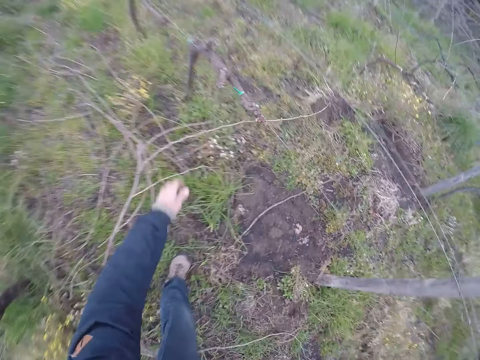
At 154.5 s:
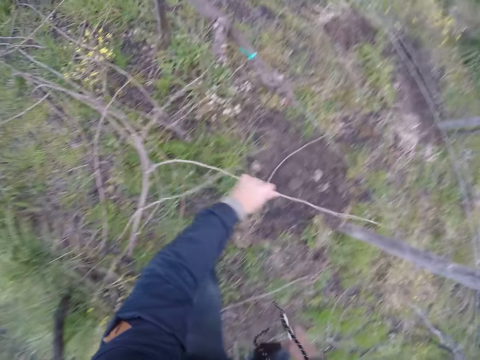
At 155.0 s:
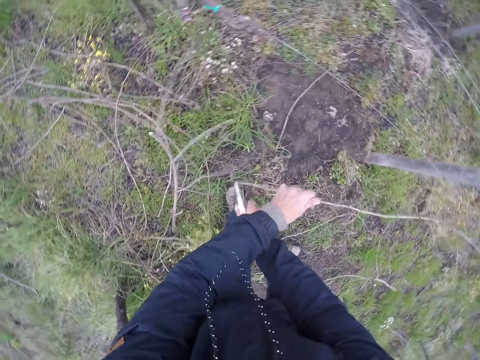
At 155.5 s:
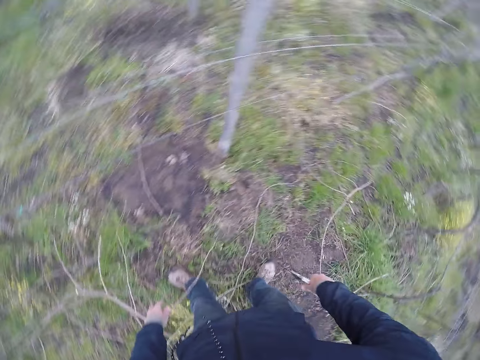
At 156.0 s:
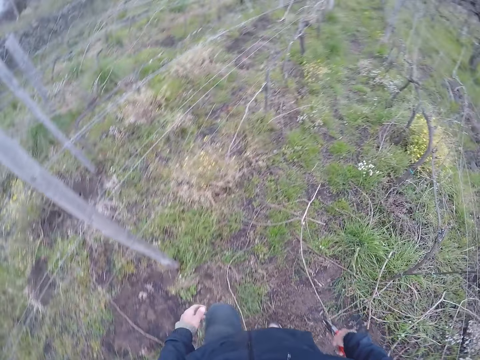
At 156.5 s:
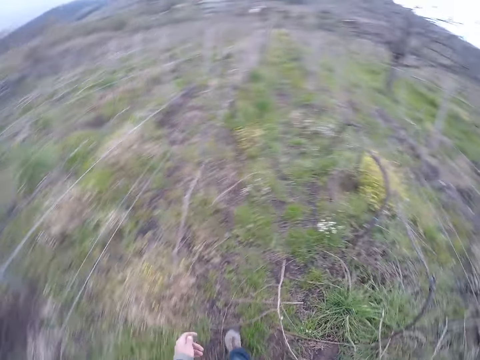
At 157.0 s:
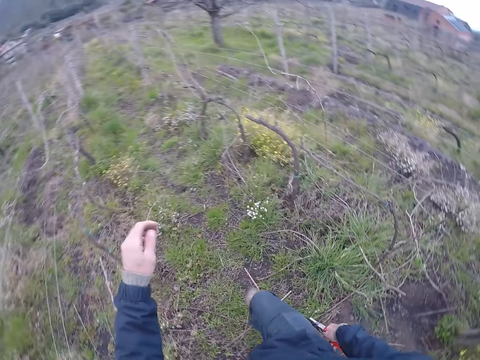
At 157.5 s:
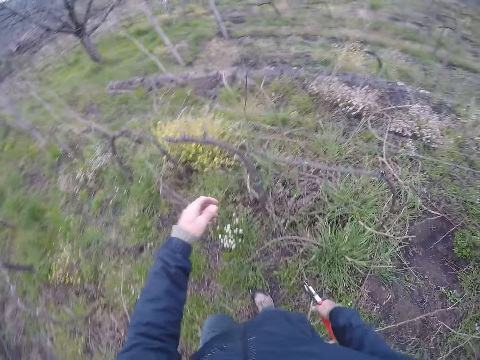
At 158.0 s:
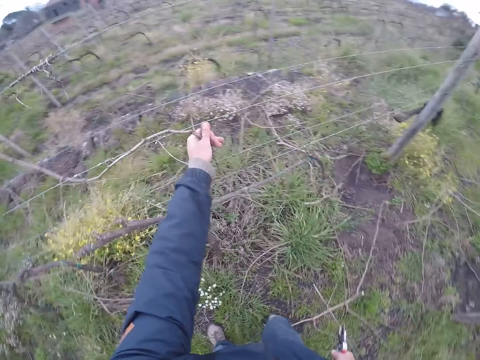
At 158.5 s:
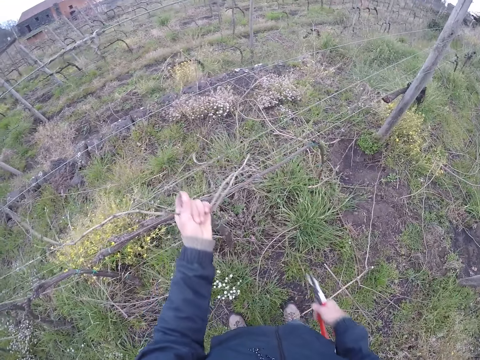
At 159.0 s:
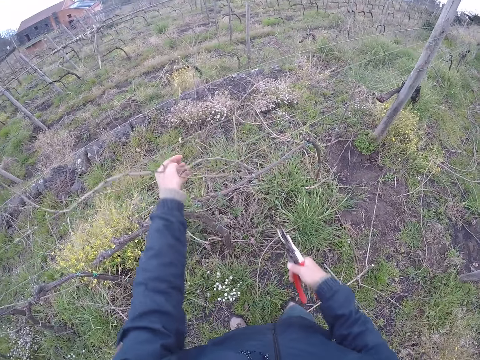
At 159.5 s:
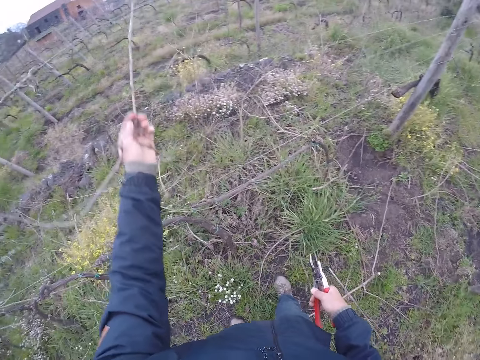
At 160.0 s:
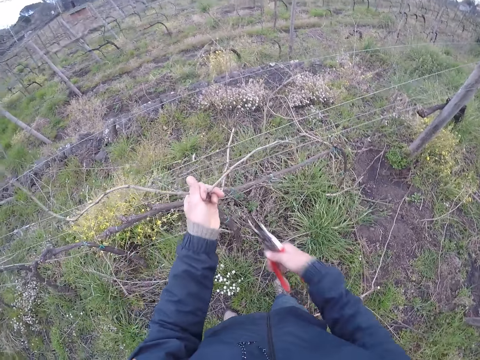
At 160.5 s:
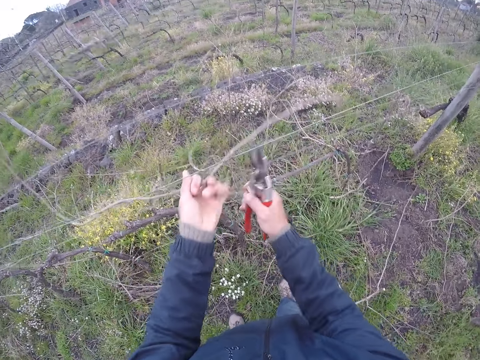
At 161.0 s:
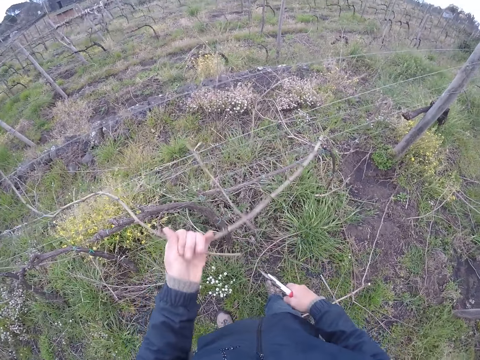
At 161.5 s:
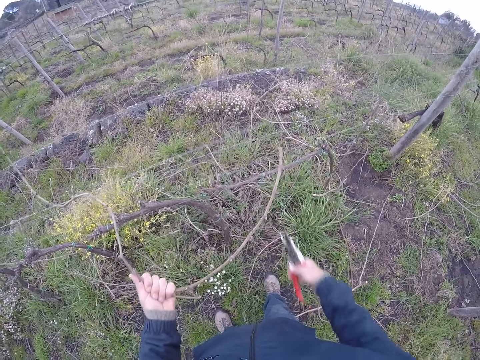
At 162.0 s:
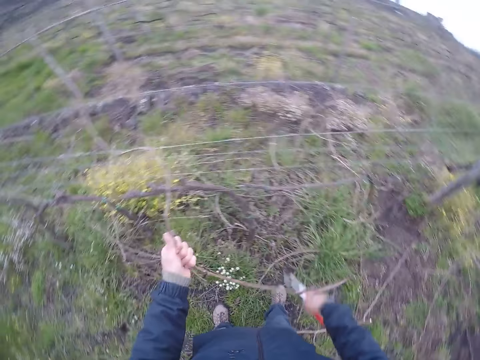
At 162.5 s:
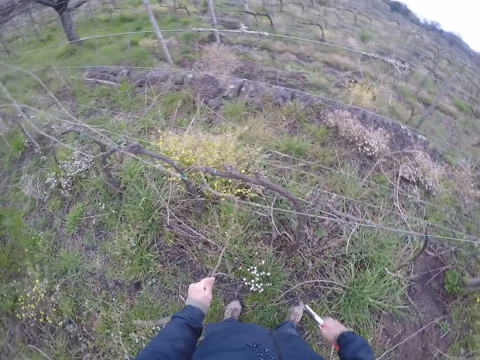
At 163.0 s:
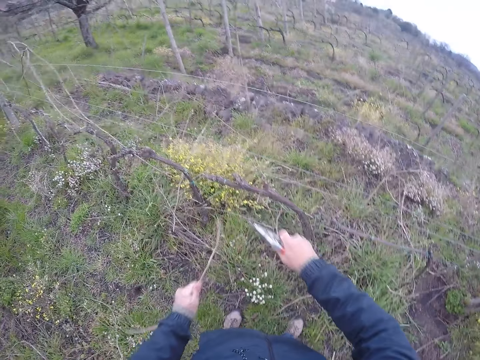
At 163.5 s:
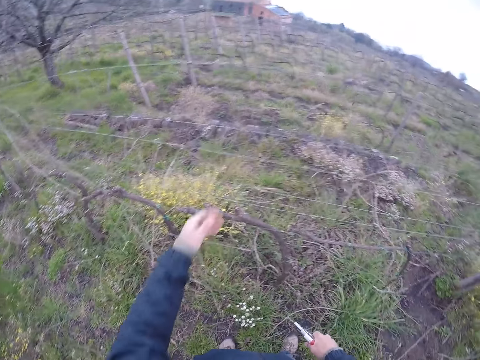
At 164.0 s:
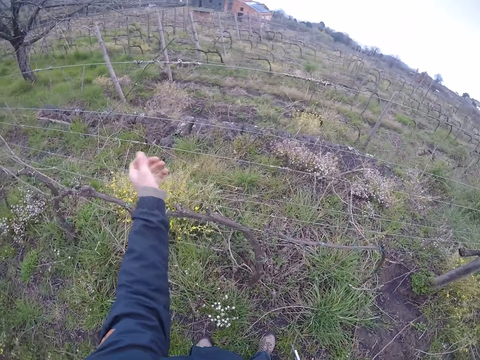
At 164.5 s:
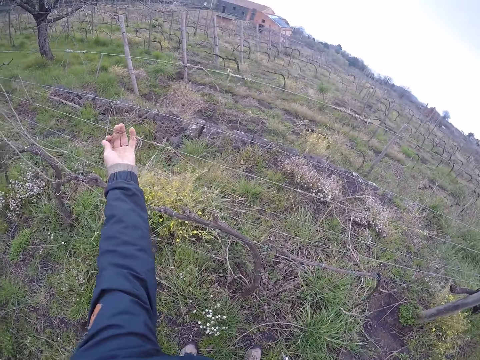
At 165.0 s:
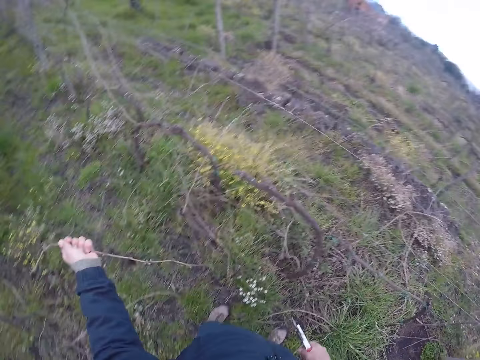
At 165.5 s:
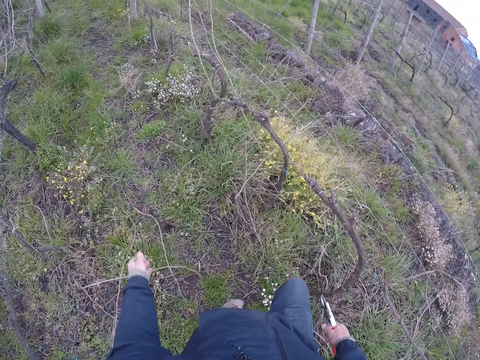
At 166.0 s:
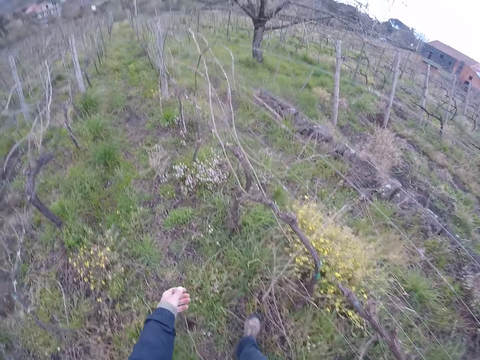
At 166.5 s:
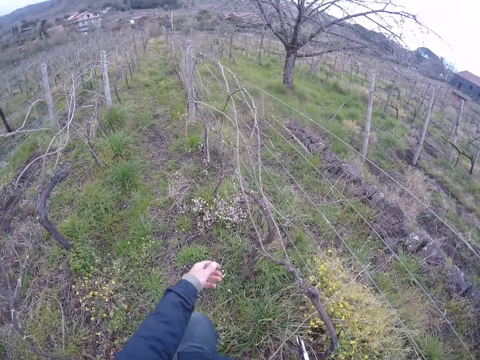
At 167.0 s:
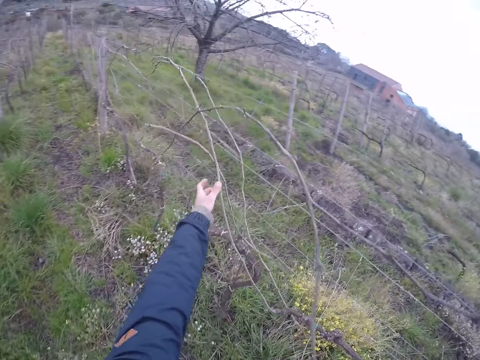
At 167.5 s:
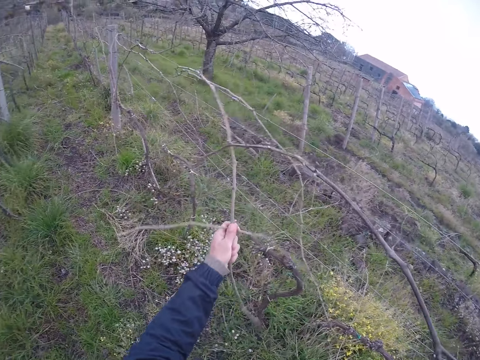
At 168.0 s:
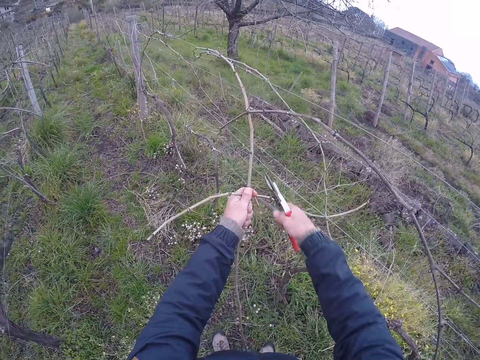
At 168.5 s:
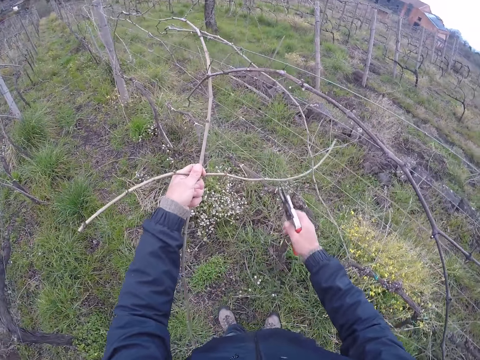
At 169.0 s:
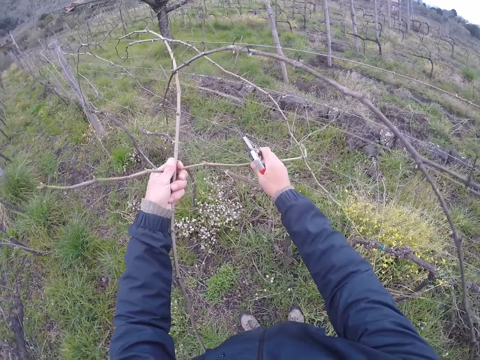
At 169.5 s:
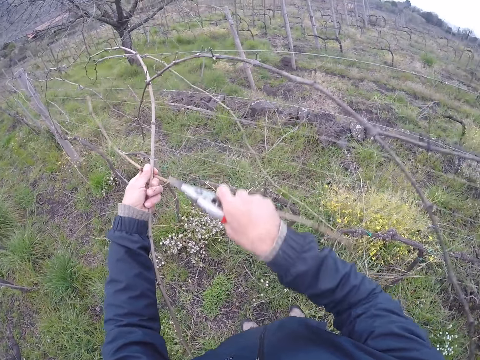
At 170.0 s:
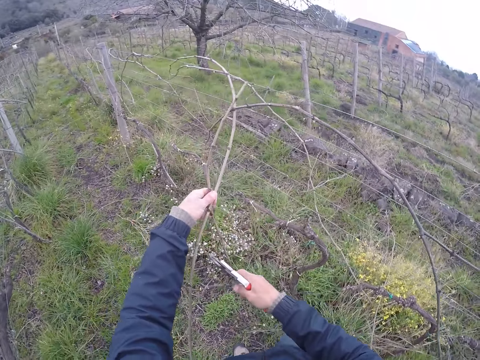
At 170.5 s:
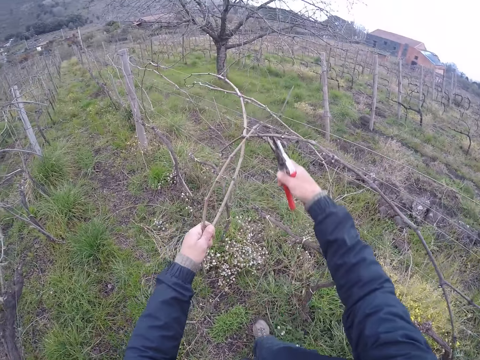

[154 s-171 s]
The camera wearer picks up a stick. He holds a dry branch with his left hand. He cuts the dry branch with the cutter in his right hand. He drops the dry branch on the floor with his left hand. He walks around. He removes a dry branch from a wire with his hands. He cuts the stick. He pulls the stick. He moves the stick with his right hand. He cuts the dry branch with the cutter in his right hand. He drops the dry branch on the floor with his left hand. He removes a dry branch from a wire with his left hand. He drops the dry branch on the floor with his left hand. He looks around. He holds a dry branch on a wire with his left hand. He pulls the stick. He cuts the dry branch with the cutter in his right hand. He adjusts the dry branch on the wire with his right hand.

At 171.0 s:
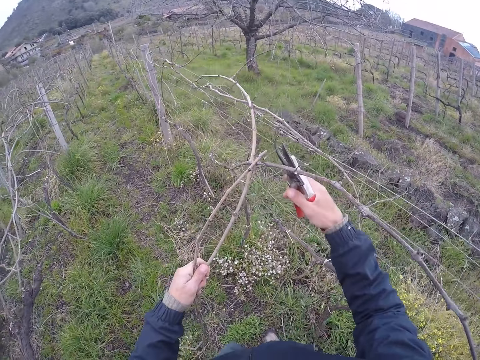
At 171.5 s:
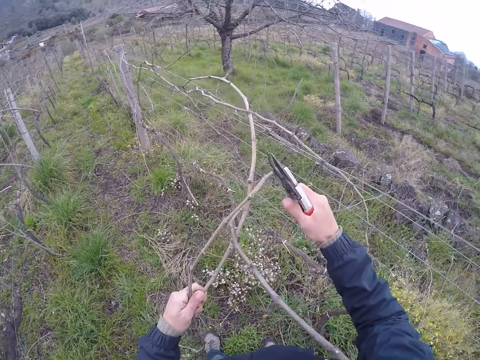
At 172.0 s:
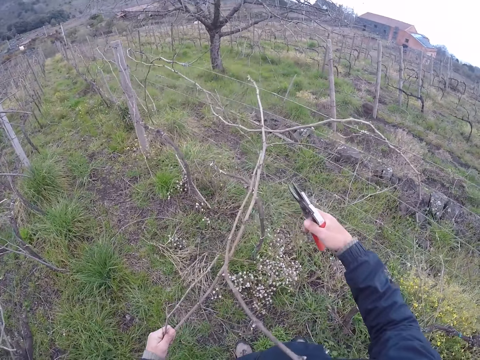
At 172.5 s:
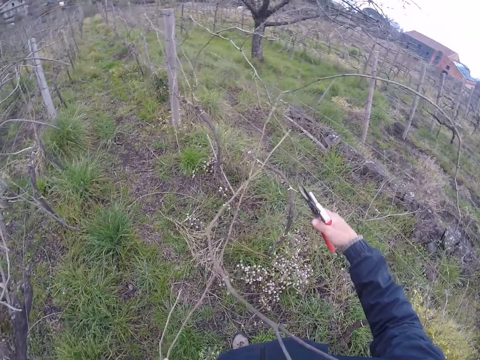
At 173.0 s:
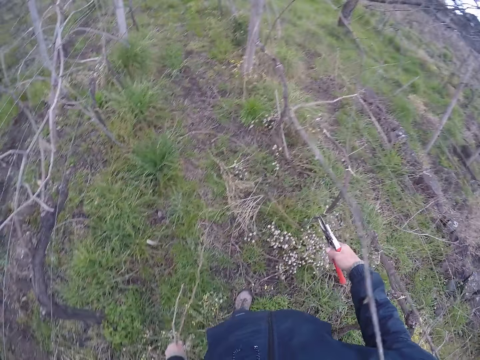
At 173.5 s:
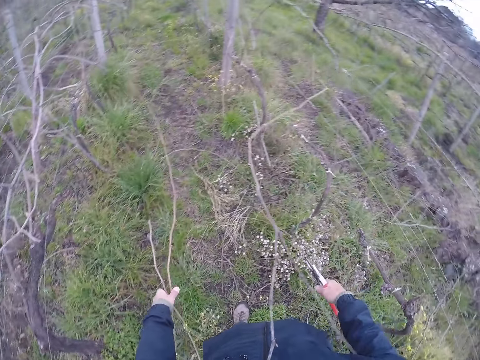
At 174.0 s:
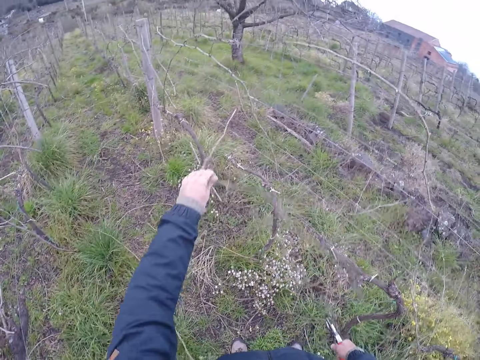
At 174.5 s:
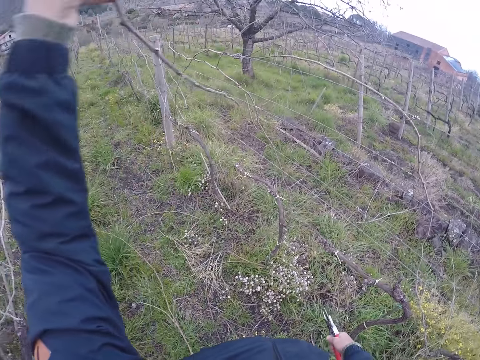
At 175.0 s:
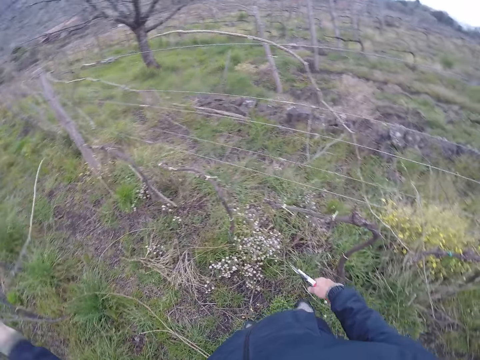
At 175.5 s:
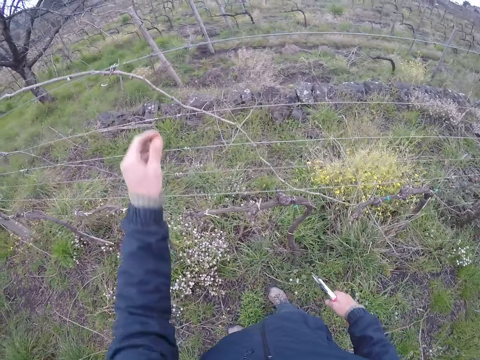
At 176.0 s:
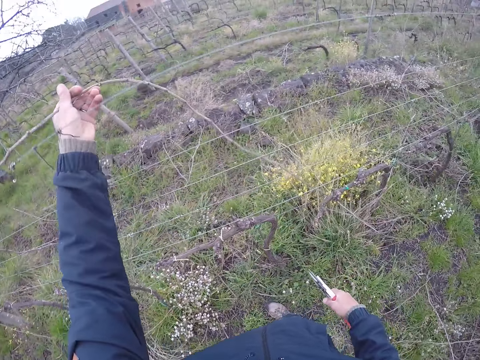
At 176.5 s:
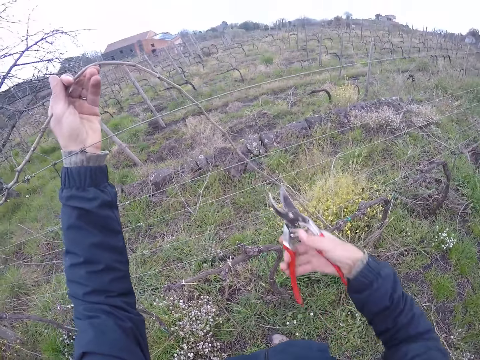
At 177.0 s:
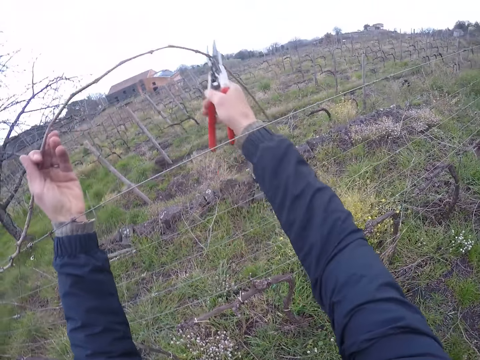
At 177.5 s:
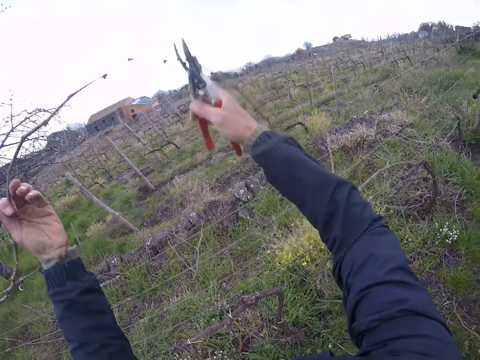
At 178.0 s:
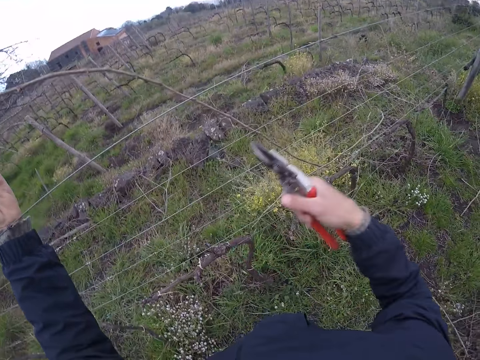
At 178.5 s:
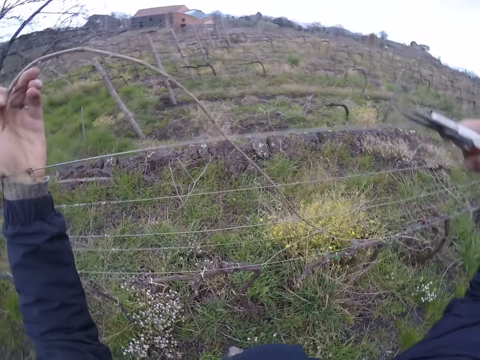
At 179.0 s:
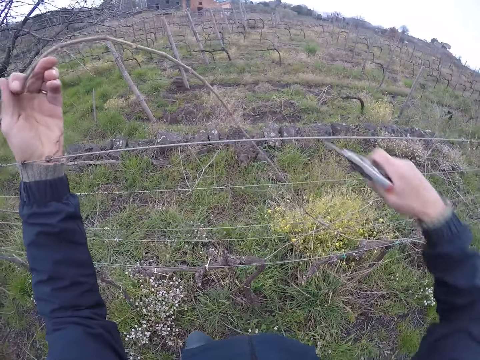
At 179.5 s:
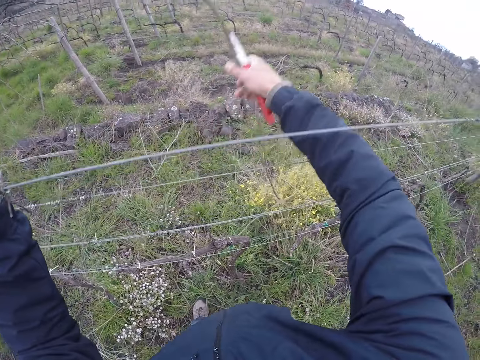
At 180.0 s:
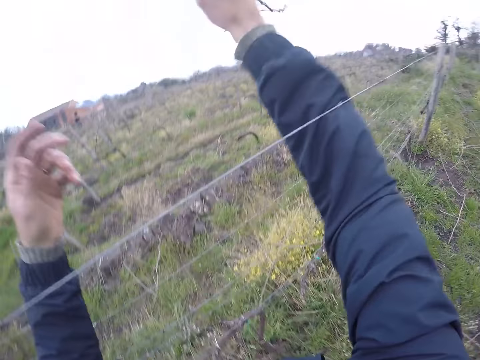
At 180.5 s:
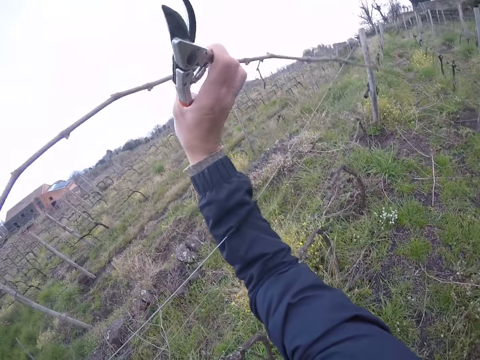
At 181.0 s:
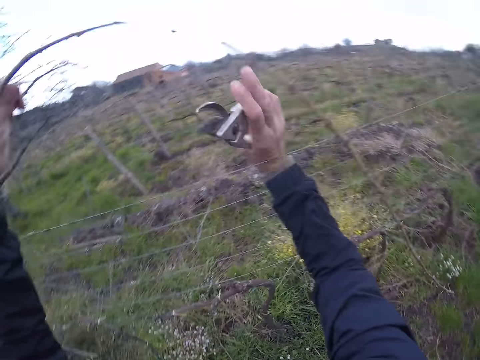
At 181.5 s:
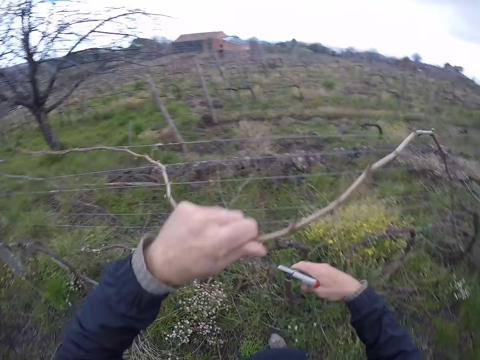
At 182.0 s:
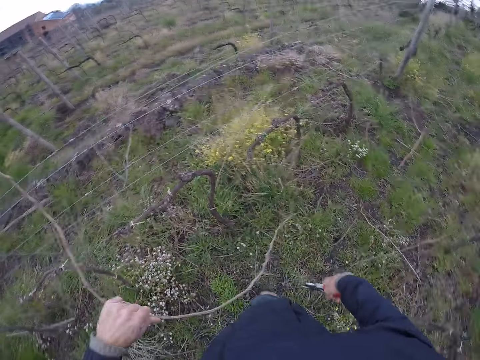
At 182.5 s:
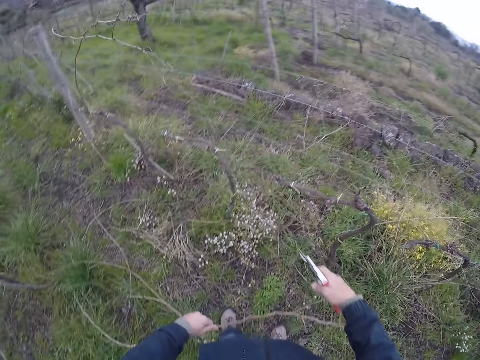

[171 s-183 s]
The camera wearer cuts the dry branch with the cutter in his right hand. He drops the dry branch on the floor with his left hand. He removes a dry branch from a wire with his left hand. He picks up a stick. He drops the dry branch on the floor with his left hand. He holds a dry branch on a wire with his left hand. He holds the dry branch on the wire with the cutter in his right hand. He removes the dry branch from the wire with his hands.
